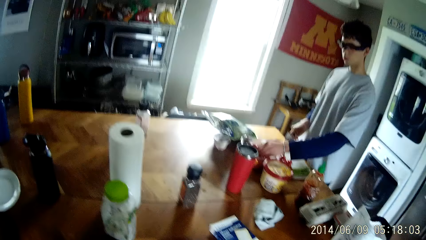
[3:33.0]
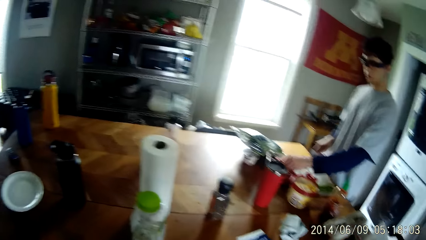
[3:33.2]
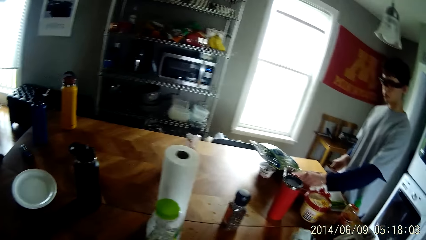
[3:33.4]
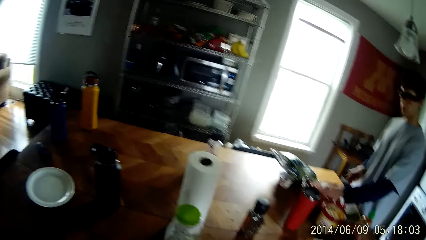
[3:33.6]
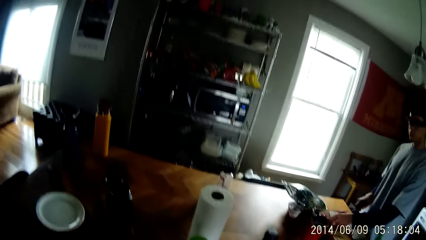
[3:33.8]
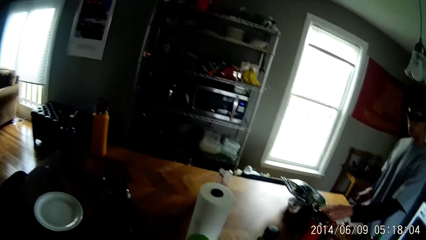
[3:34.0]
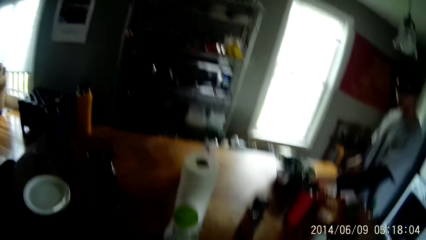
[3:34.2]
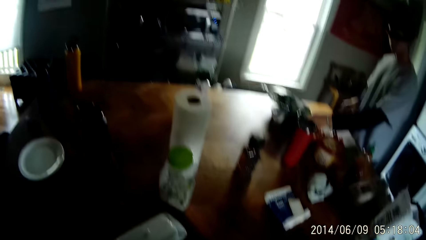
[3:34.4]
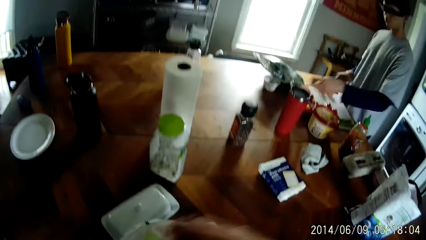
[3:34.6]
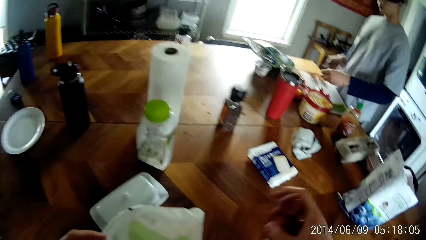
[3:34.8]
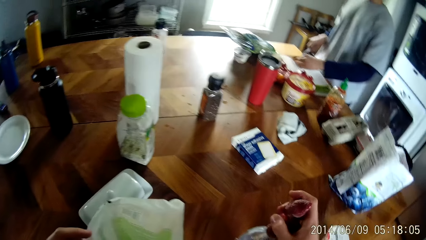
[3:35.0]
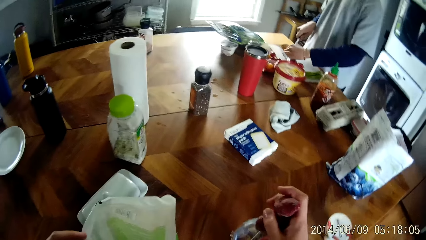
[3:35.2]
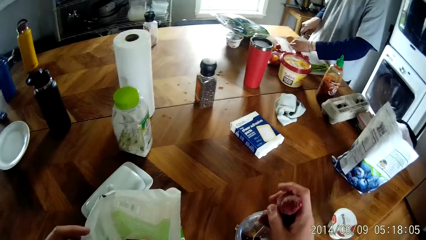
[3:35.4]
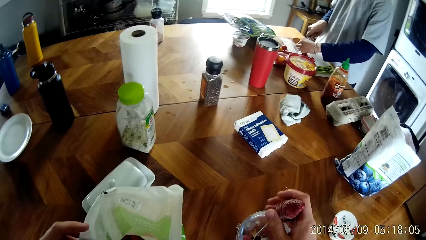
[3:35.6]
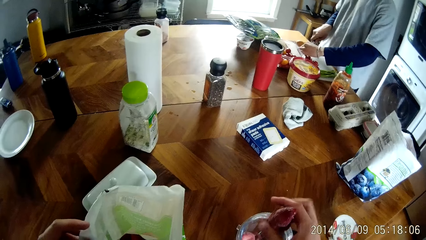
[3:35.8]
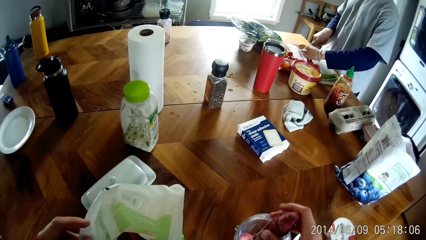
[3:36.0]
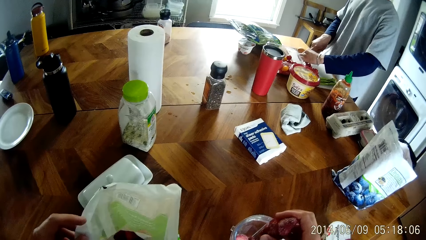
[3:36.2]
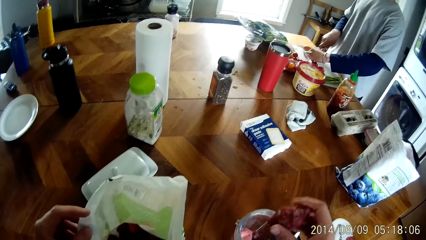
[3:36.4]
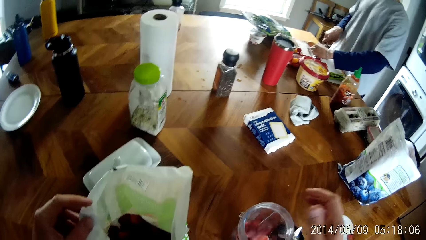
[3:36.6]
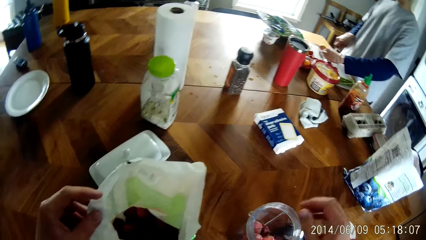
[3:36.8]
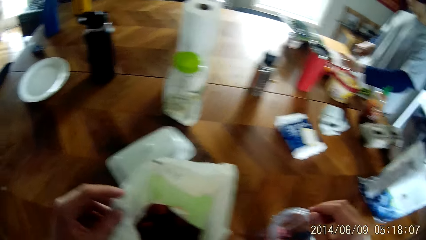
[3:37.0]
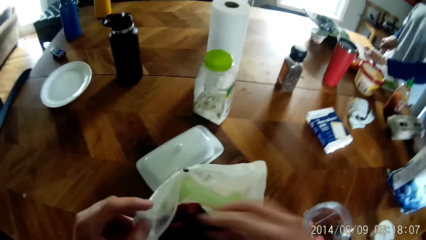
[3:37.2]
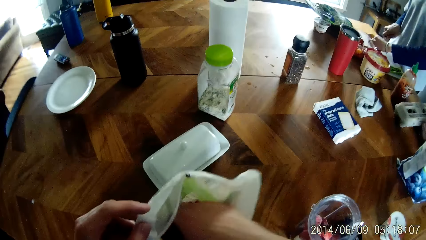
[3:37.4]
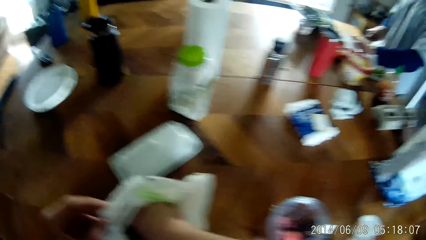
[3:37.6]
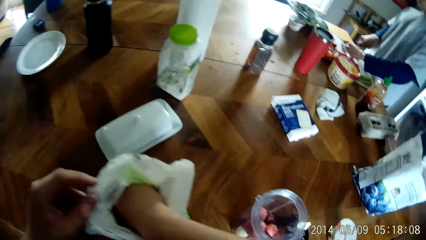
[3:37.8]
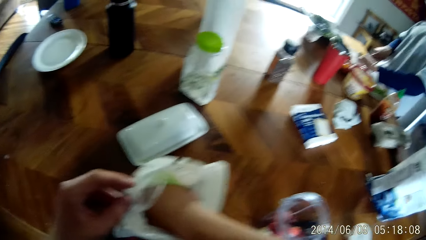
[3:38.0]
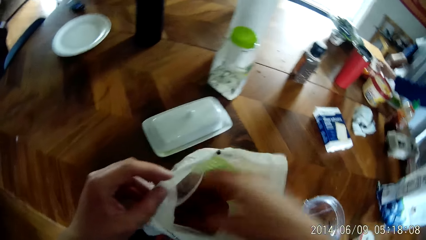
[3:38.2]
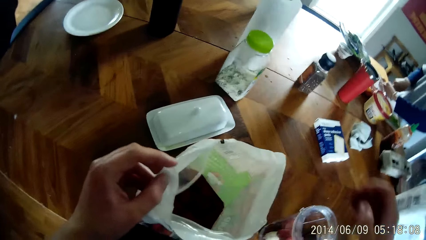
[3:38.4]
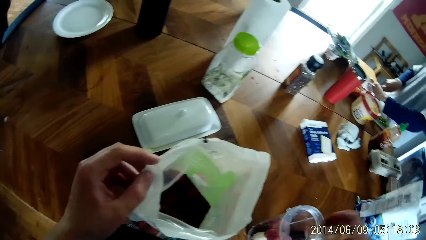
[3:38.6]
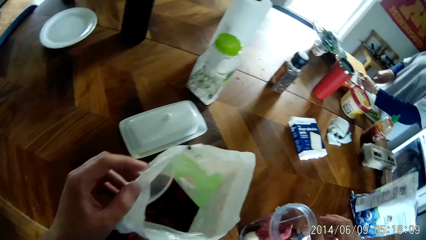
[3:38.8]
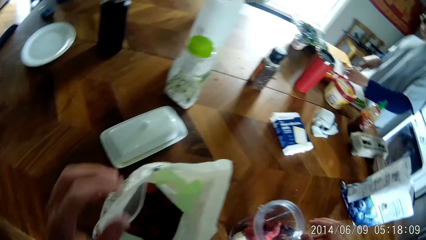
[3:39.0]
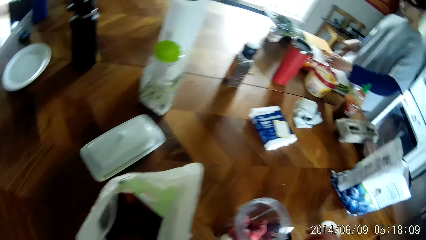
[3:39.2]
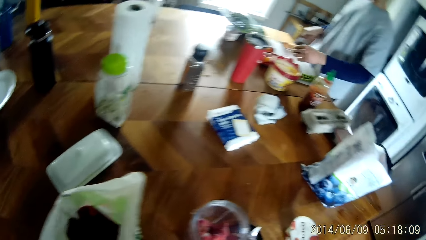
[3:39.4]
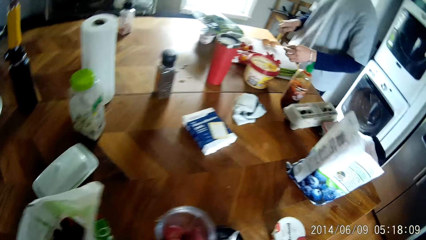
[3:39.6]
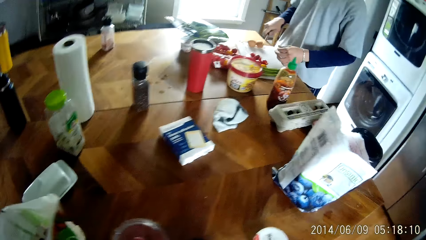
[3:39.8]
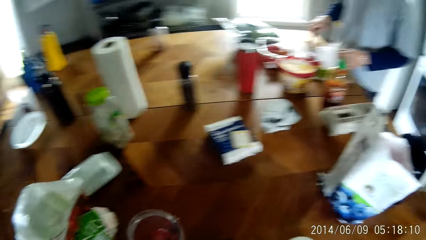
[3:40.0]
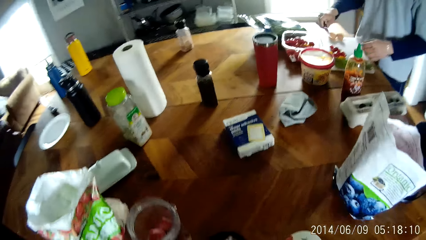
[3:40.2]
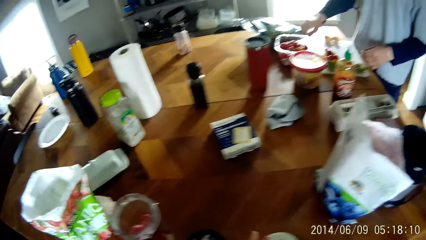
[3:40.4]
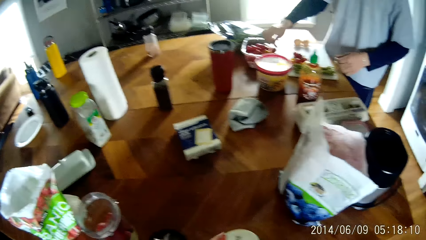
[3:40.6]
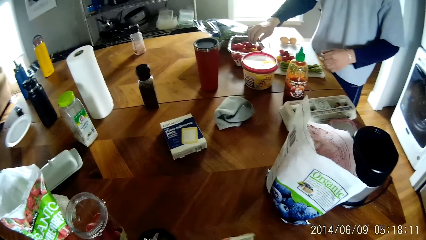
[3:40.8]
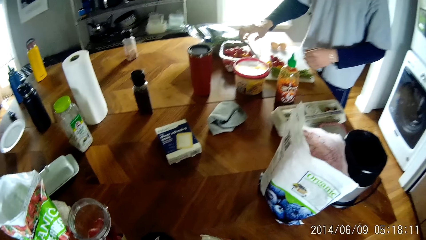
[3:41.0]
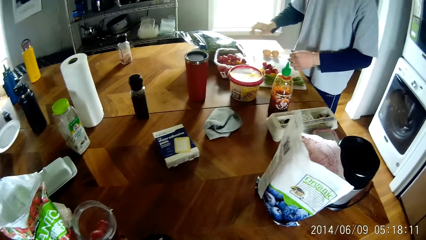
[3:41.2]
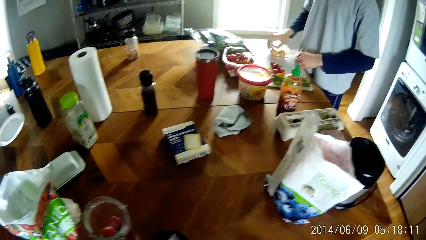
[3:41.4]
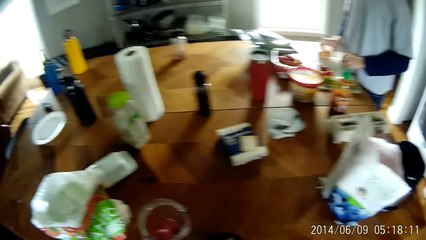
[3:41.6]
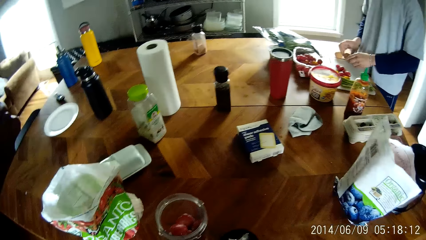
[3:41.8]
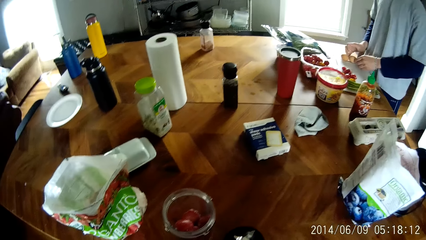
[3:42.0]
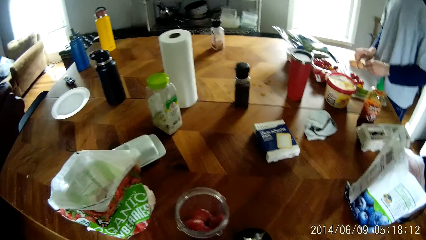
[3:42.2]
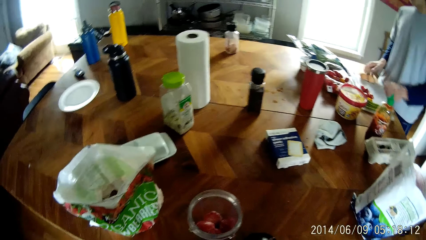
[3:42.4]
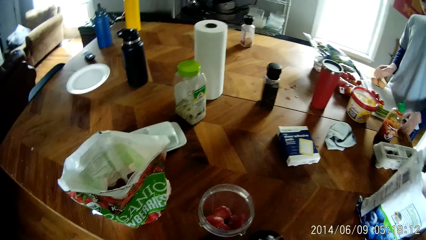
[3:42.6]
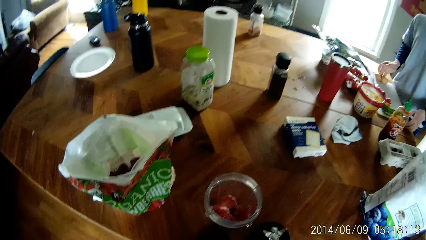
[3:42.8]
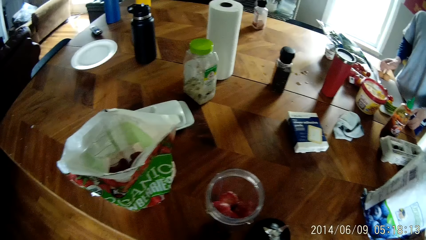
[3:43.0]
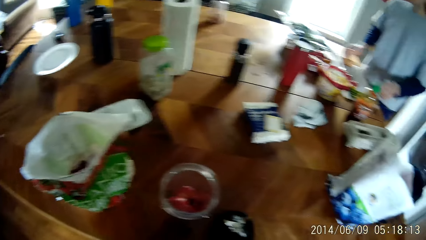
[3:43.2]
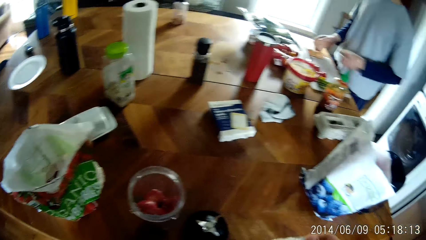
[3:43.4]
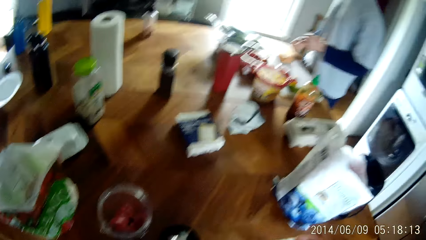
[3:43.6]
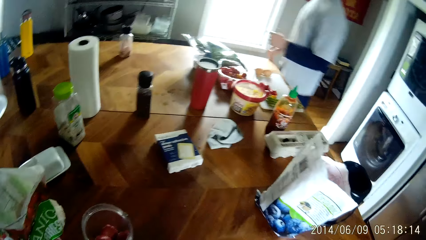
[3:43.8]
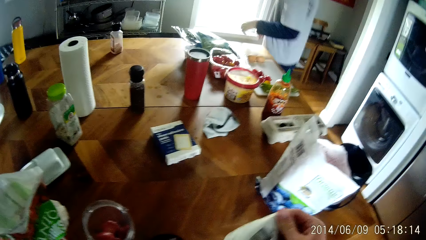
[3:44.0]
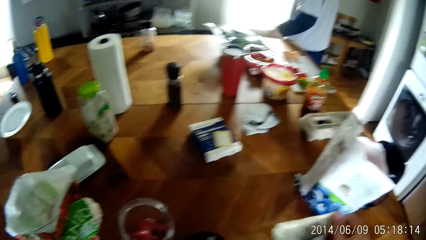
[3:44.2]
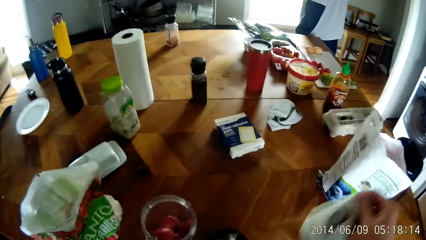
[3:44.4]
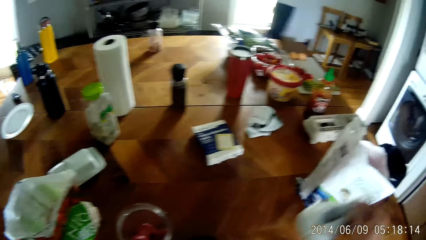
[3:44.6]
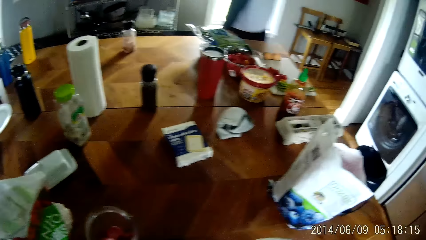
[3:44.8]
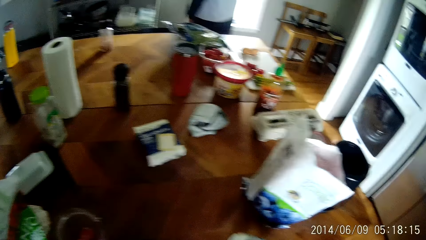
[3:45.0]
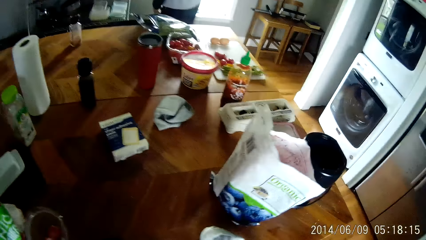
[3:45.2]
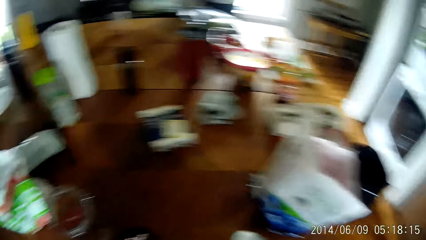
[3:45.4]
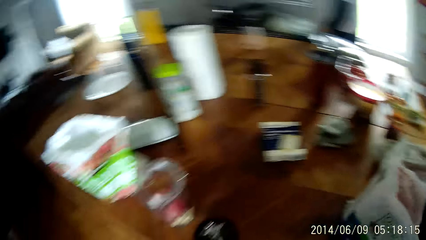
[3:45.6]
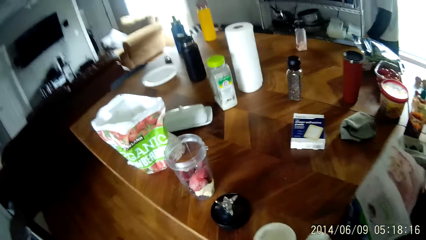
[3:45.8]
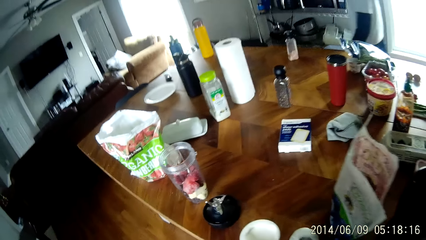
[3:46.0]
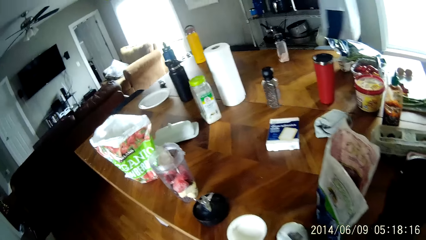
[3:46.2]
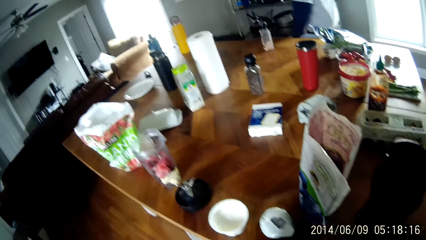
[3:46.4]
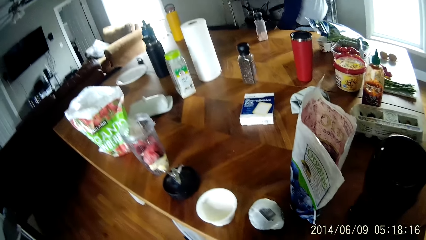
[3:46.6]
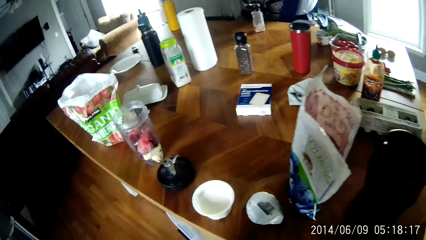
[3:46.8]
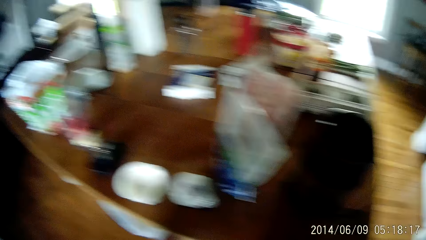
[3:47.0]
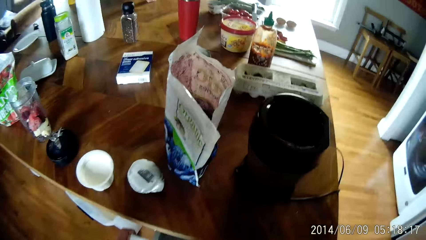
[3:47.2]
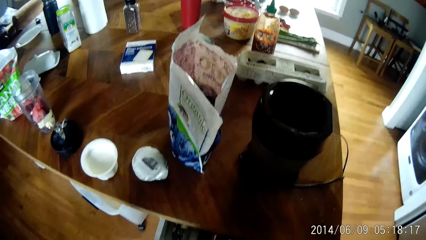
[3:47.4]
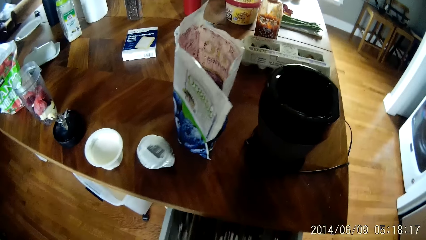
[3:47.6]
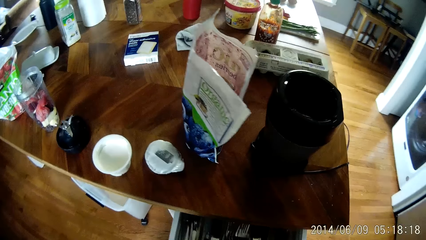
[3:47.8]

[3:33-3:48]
The camera wearer looks around. He puts the strawberries in his right hand into the container on the table. He picks something from the paper. He holds something with the right hand. He picks strawberries from the sachet on the table with his right hand. He puts the strawberries in his right hand into the container on the table. He does something. A man drops the knife in his right hand on the chopping board on the table. The man adjusts tomatoes on the chopping board with his right hand, does something, and moves around the room. The camera wearer drops a lid on the table with his right hand. He moves his hands. He pulls out a cabinet drawer with his hands.
